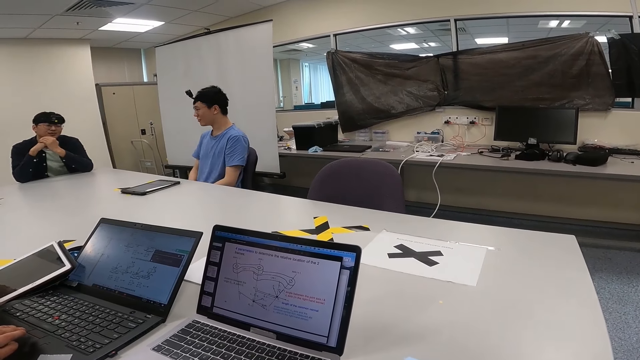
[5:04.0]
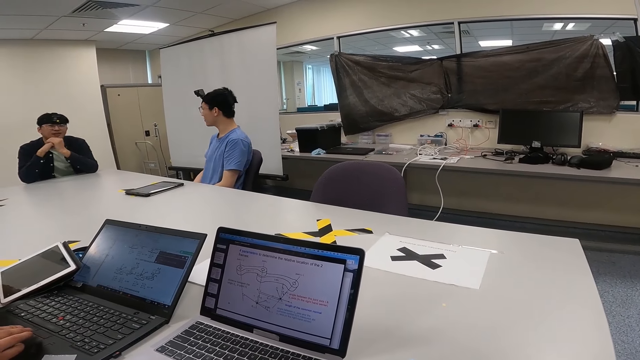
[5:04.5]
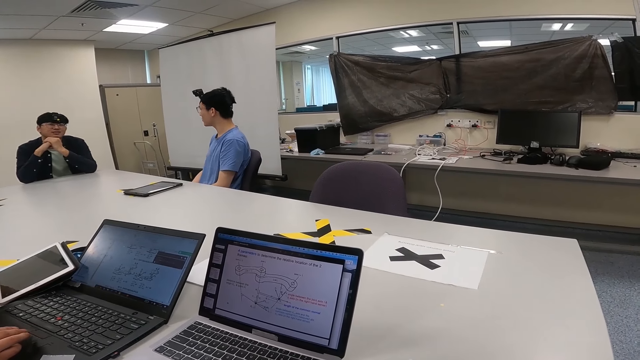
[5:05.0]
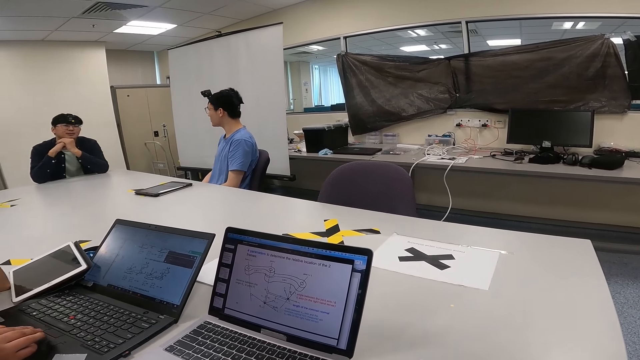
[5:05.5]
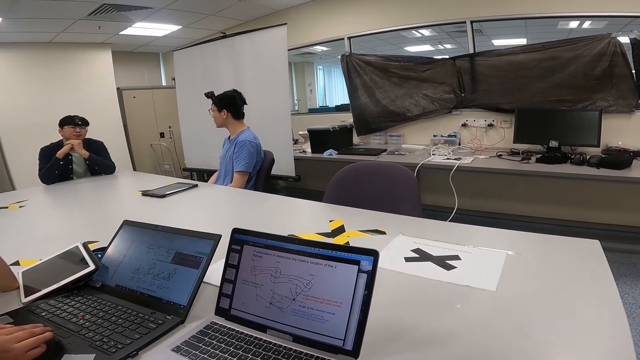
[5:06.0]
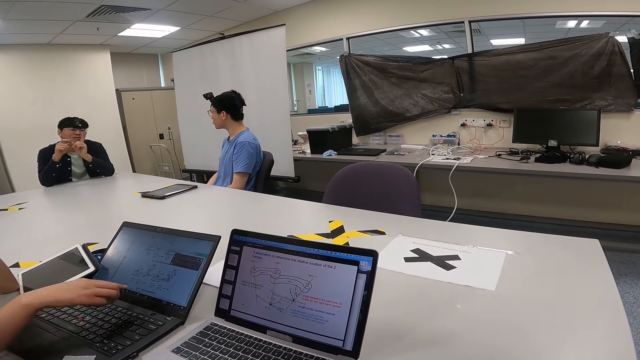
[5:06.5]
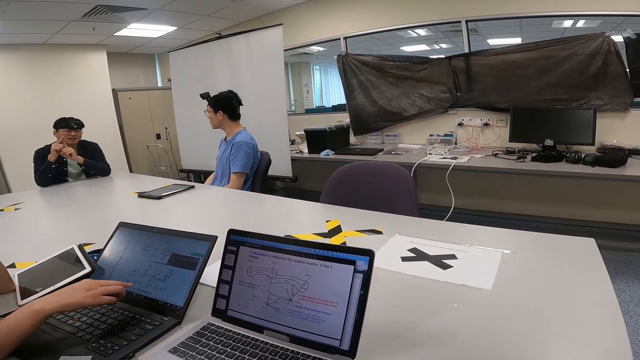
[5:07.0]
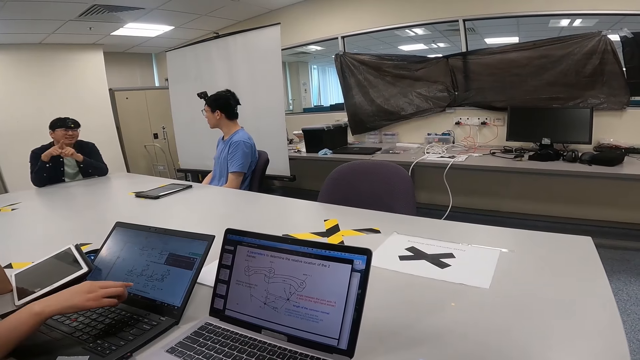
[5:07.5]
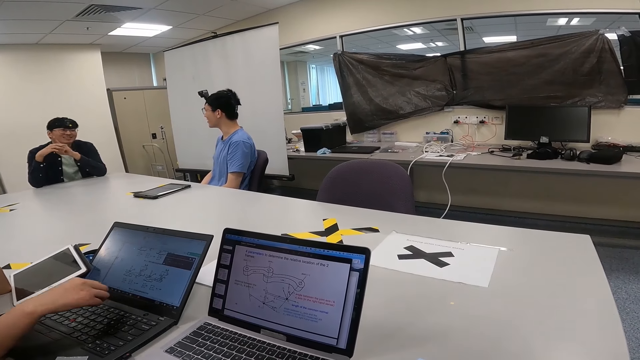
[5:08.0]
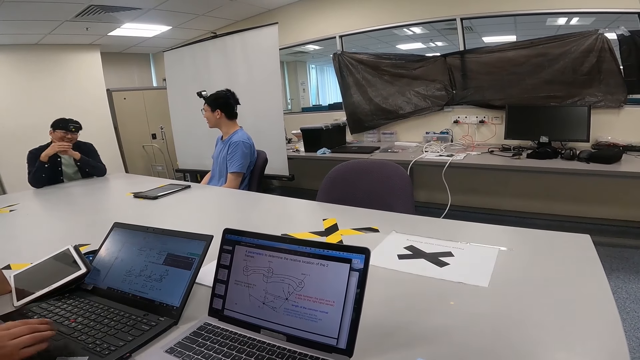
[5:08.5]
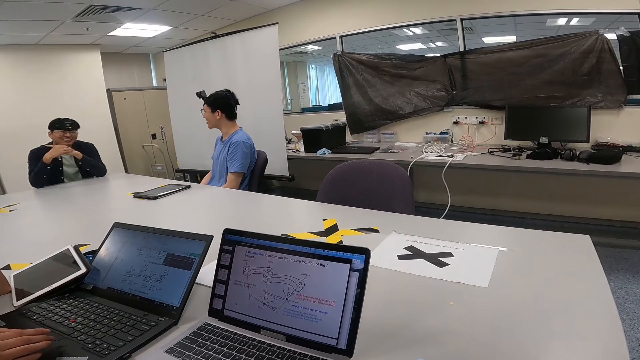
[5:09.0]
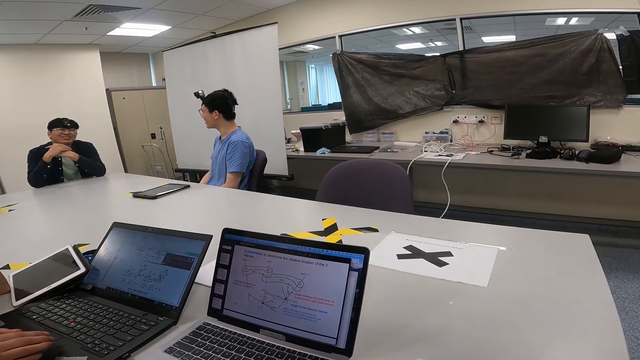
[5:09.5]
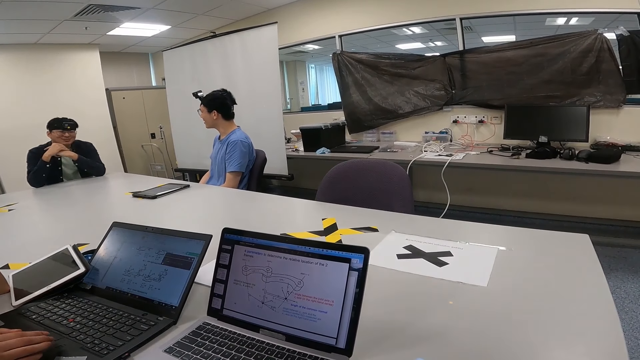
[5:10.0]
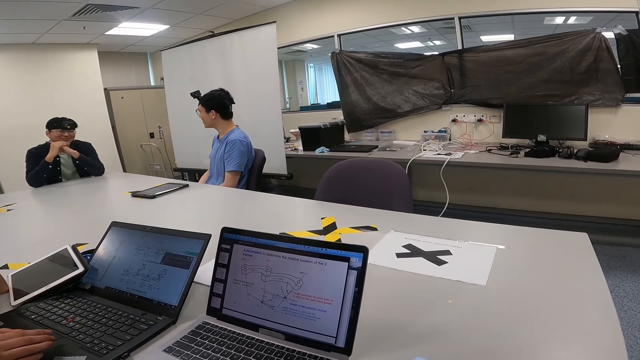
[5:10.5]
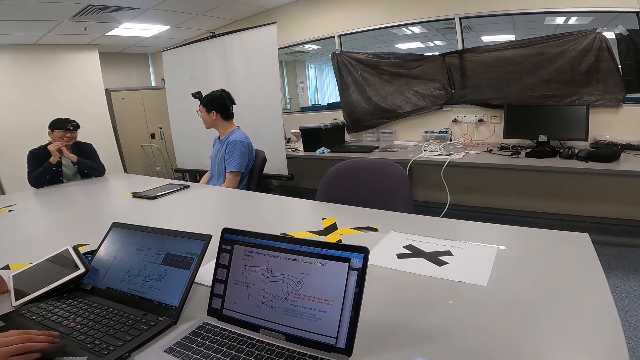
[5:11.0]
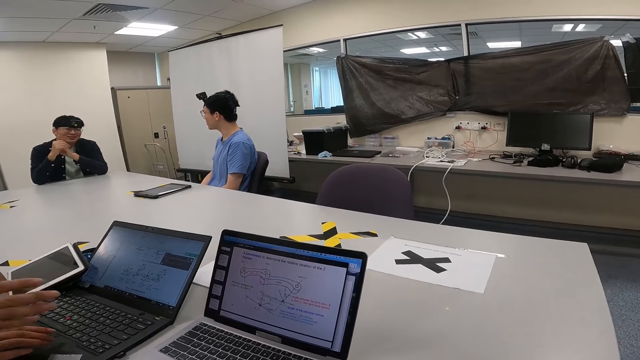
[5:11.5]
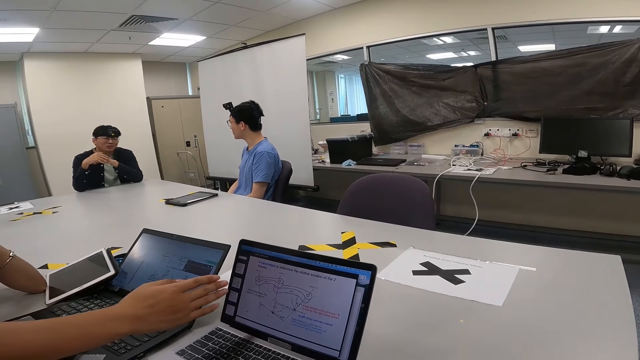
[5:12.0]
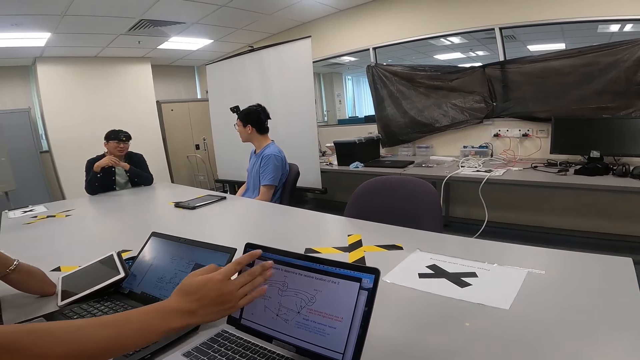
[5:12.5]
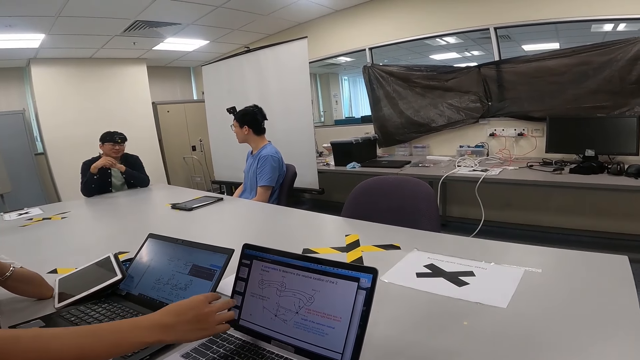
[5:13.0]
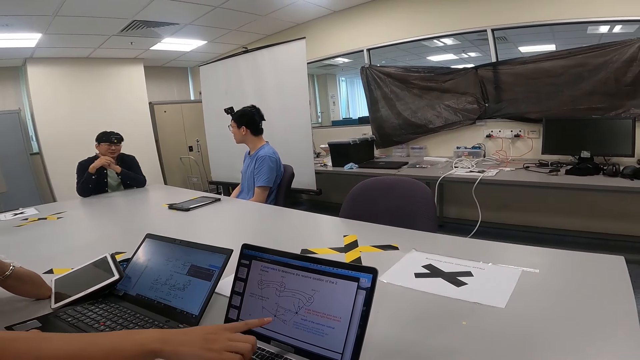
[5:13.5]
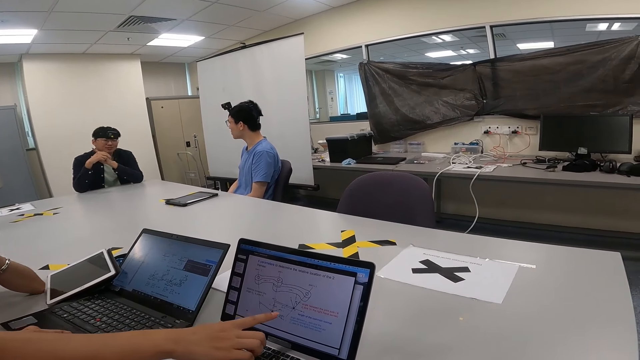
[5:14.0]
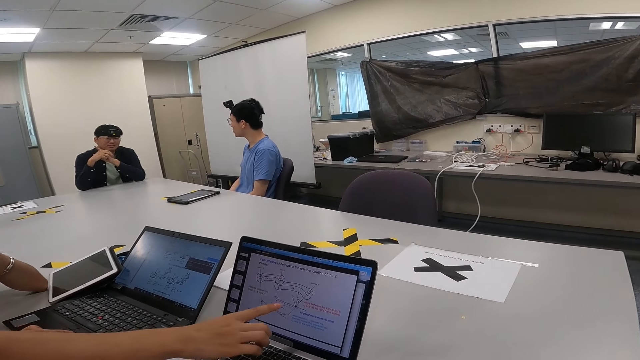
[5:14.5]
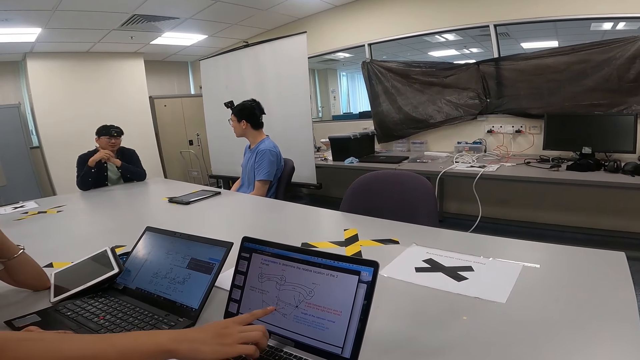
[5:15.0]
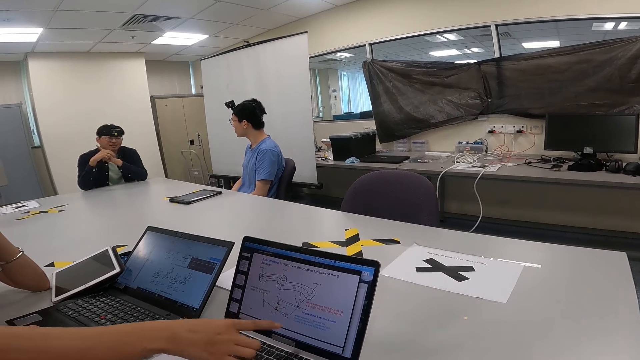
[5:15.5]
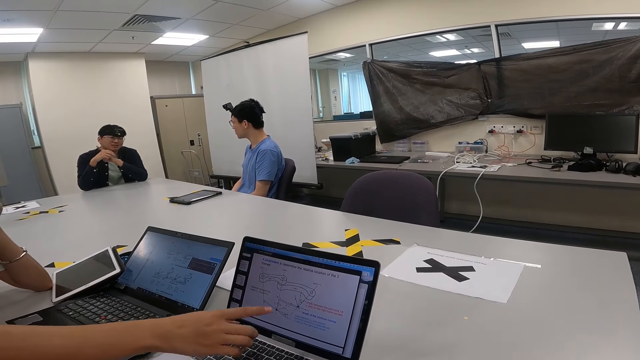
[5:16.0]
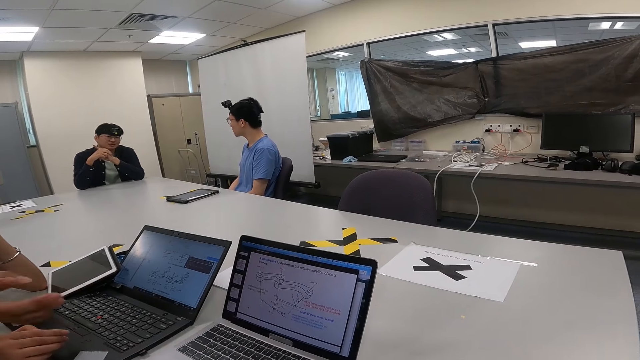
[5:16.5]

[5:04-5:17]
A man talks with the camera wearer and a lady.

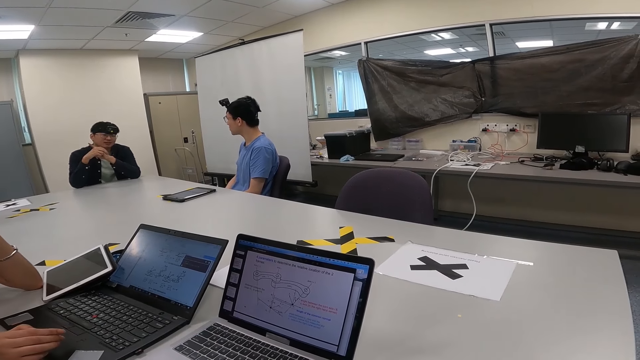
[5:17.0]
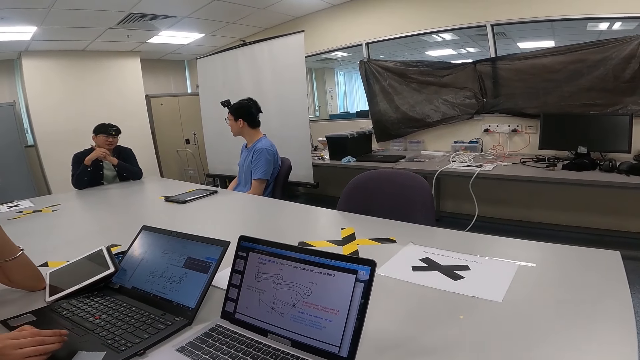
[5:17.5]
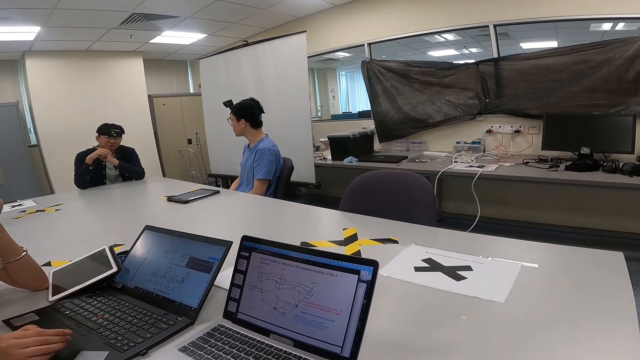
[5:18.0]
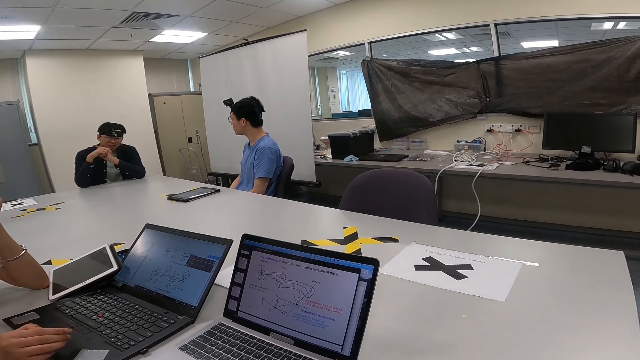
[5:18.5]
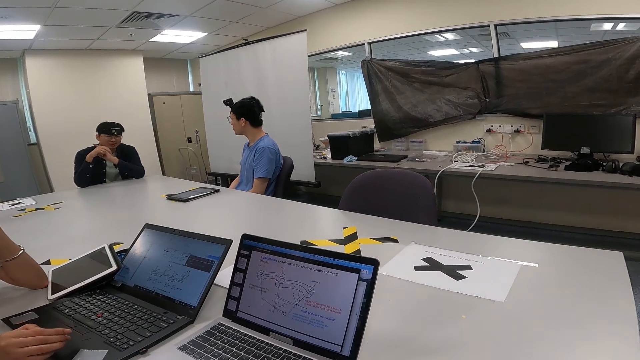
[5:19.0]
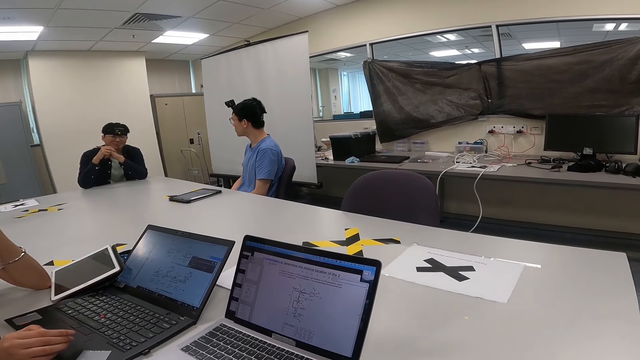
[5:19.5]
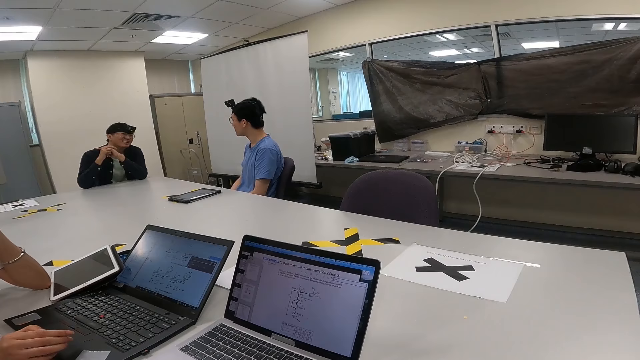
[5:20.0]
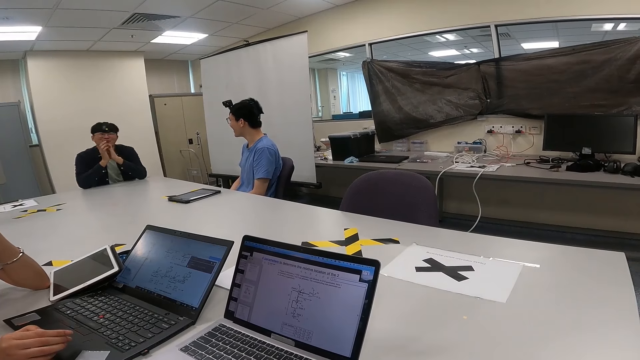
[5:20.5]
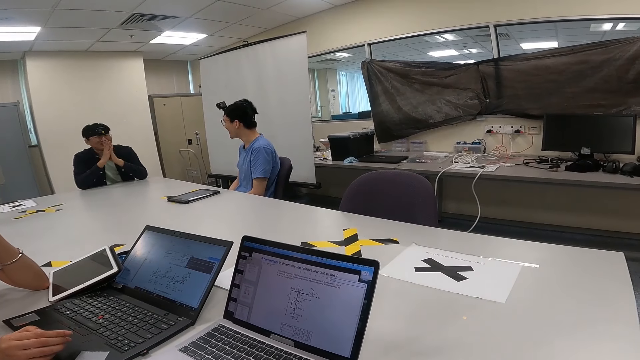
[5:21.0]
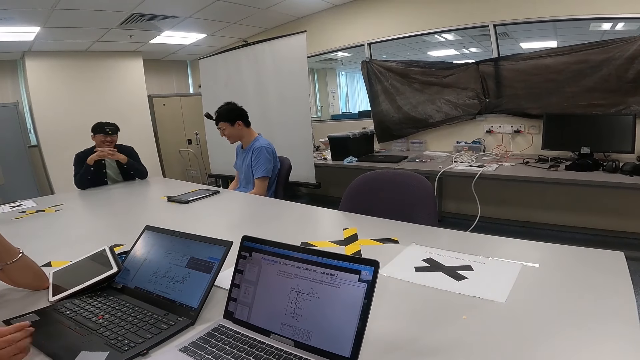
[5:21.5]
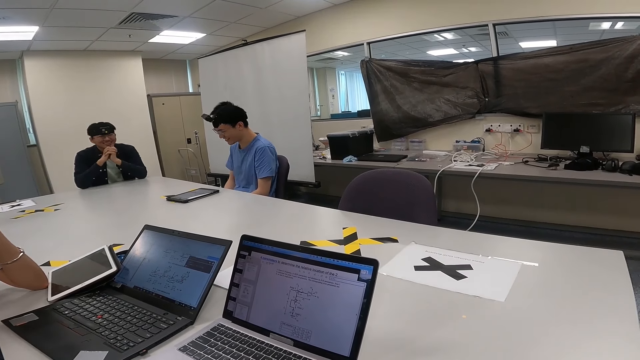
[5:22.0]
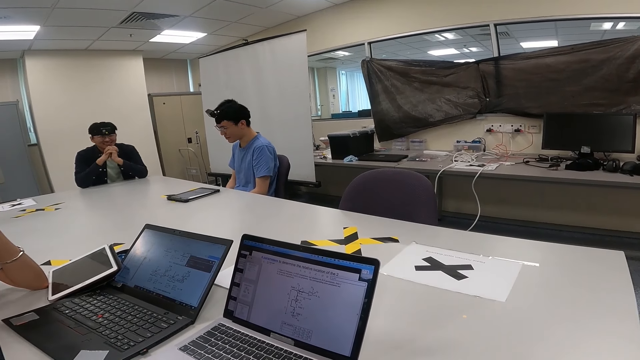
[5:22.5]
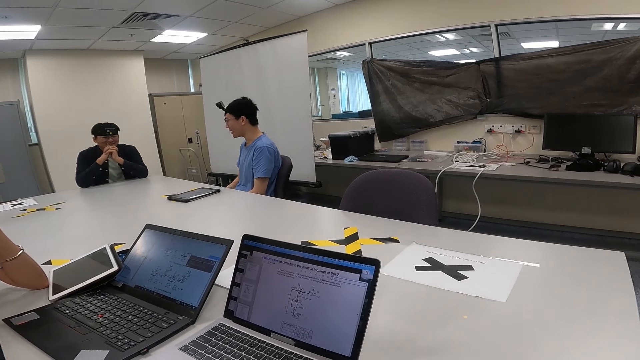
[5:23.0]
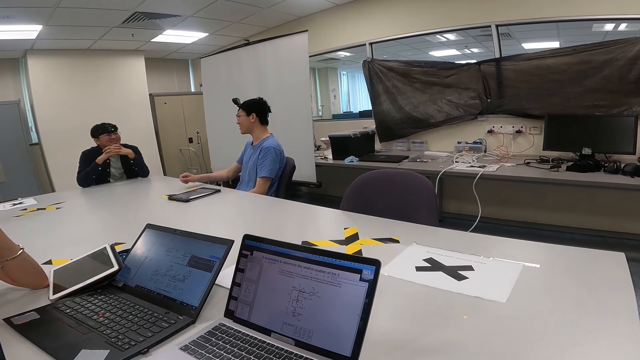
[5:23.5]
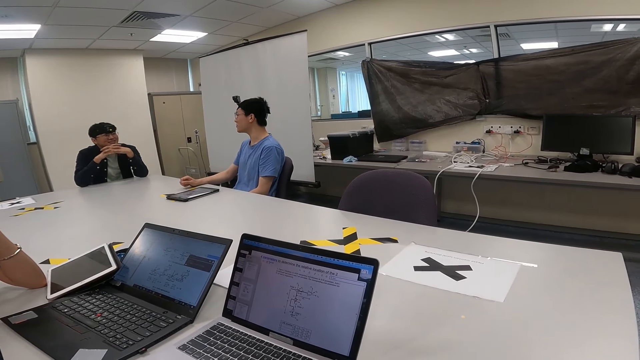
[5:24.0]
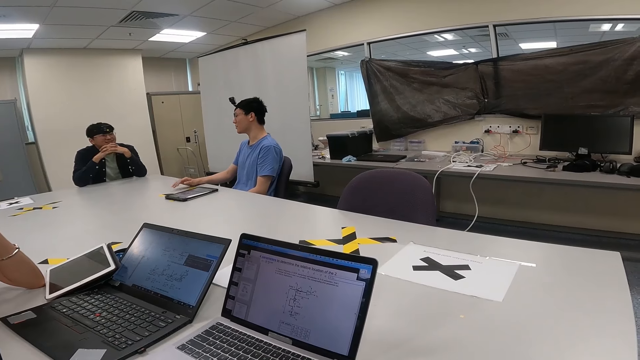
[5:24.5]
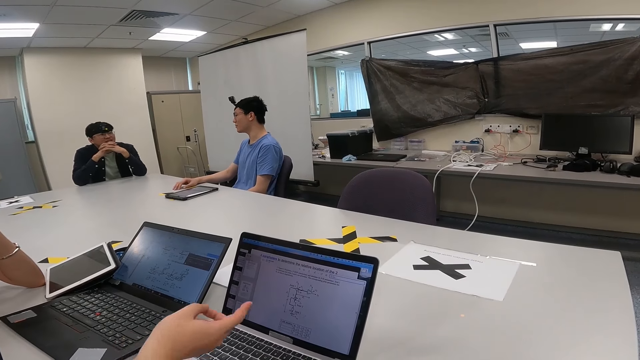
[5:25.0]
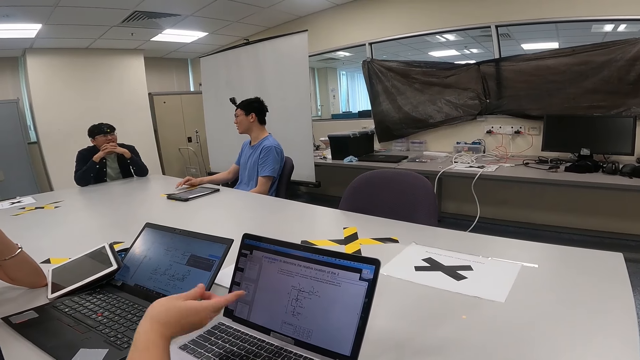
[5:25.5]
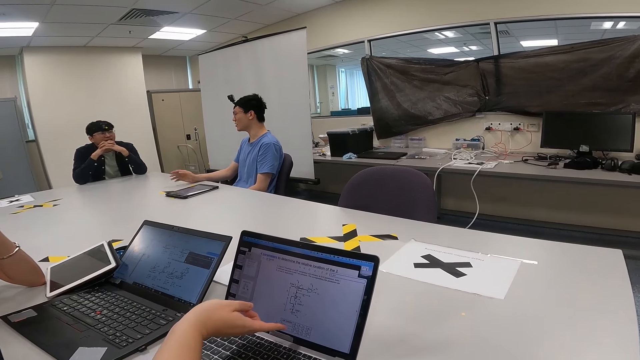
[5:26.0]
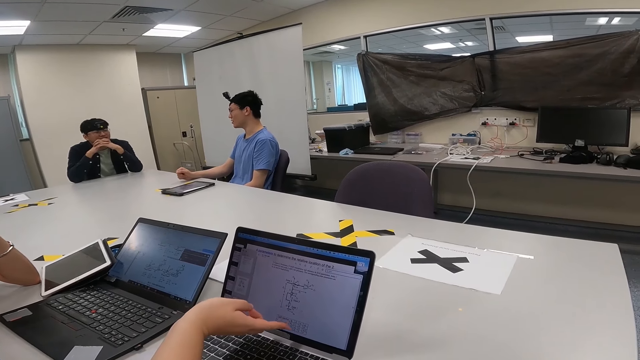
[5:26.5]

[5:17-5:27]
The camera wearer interacts with a person.
